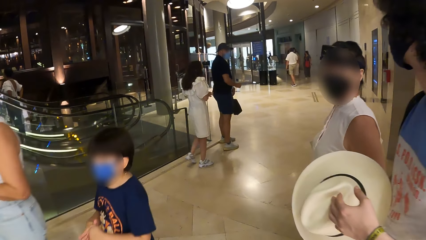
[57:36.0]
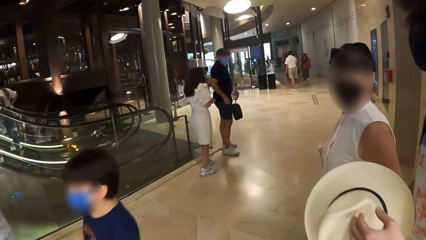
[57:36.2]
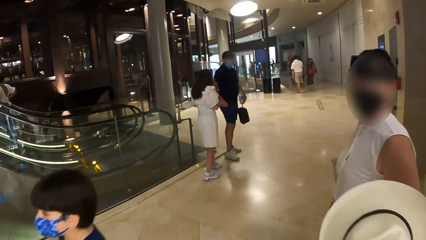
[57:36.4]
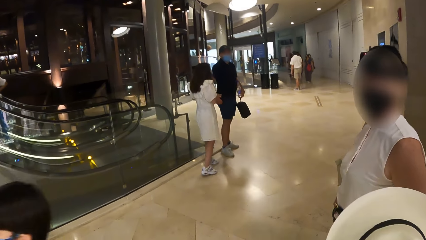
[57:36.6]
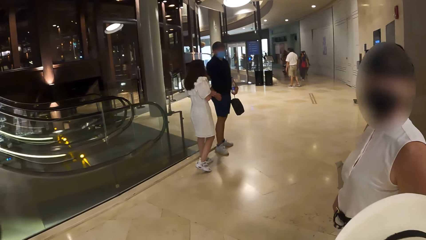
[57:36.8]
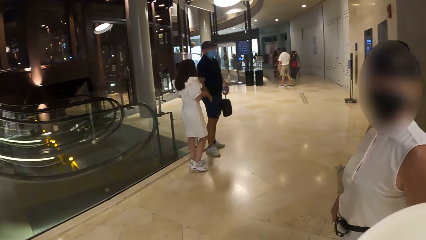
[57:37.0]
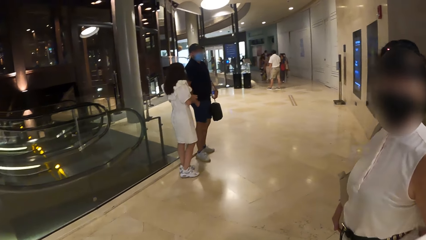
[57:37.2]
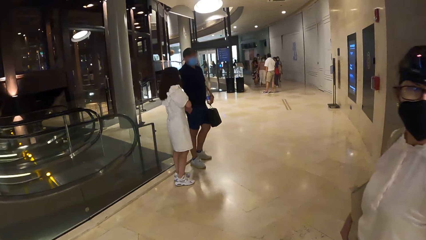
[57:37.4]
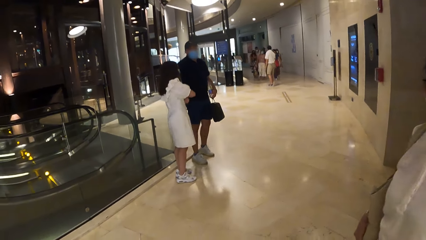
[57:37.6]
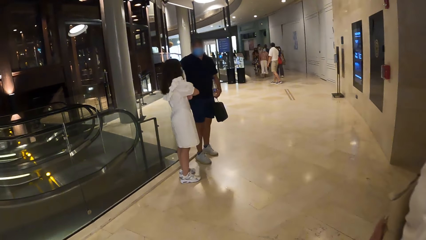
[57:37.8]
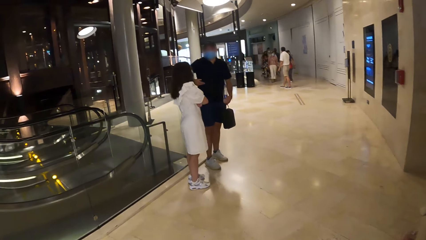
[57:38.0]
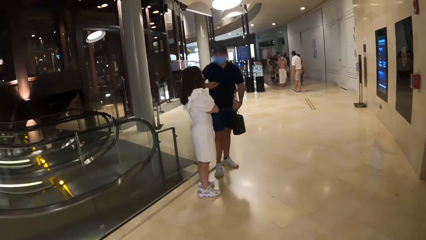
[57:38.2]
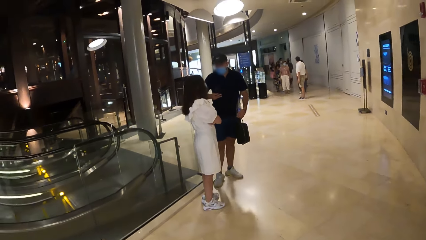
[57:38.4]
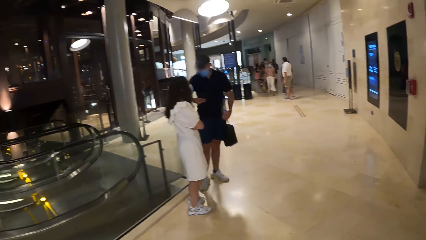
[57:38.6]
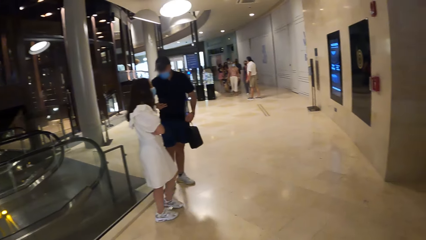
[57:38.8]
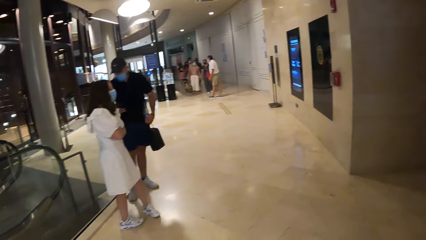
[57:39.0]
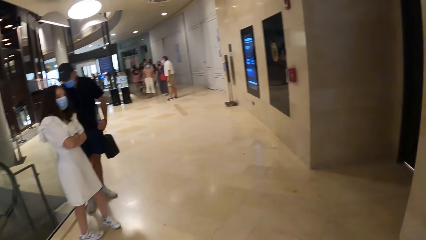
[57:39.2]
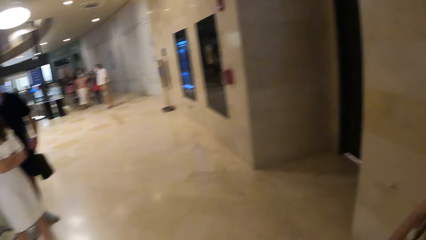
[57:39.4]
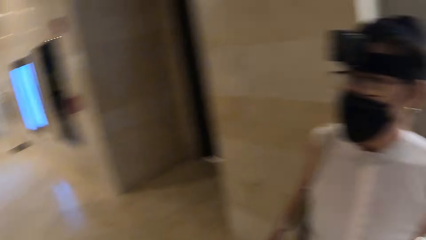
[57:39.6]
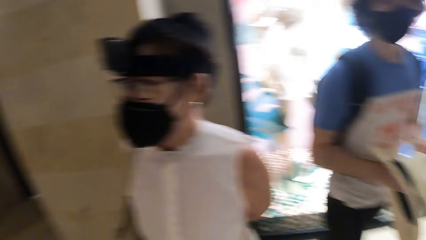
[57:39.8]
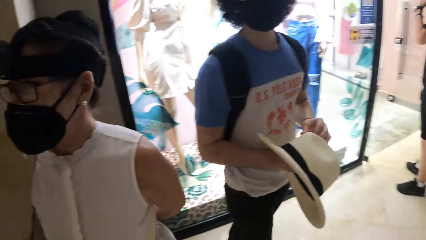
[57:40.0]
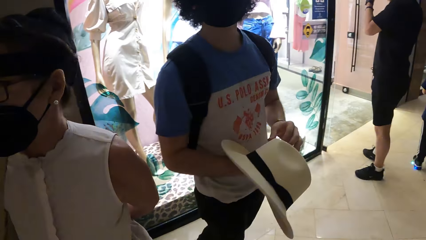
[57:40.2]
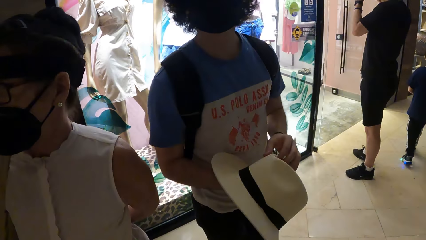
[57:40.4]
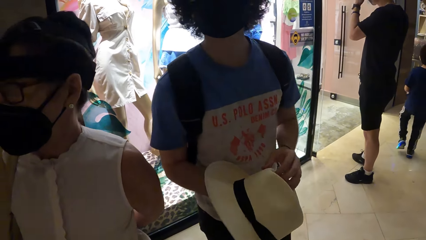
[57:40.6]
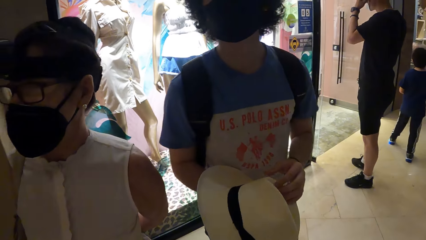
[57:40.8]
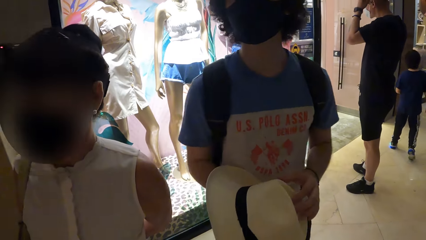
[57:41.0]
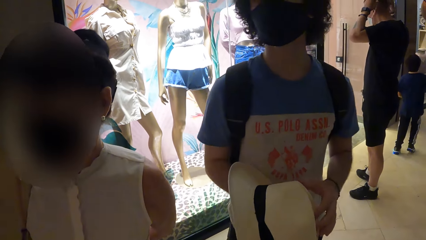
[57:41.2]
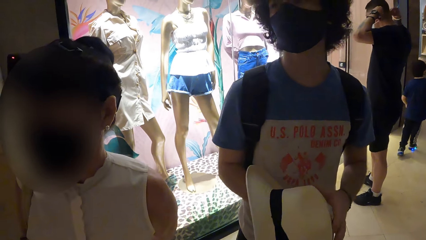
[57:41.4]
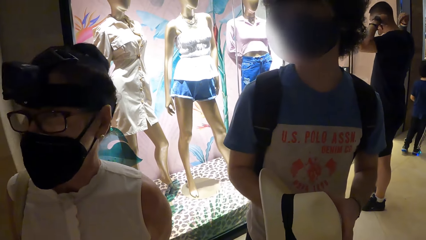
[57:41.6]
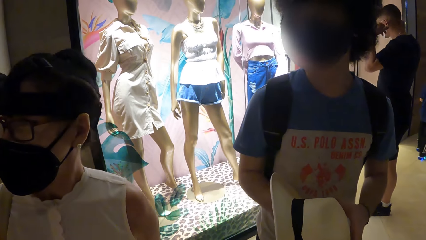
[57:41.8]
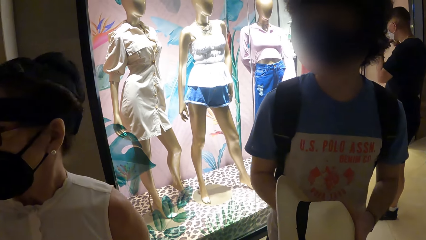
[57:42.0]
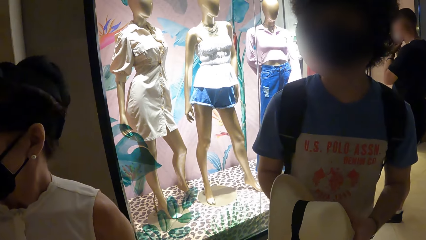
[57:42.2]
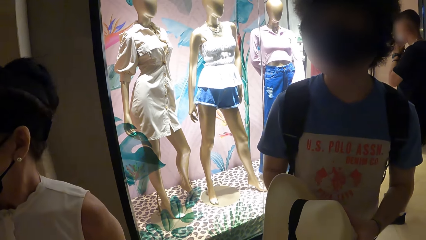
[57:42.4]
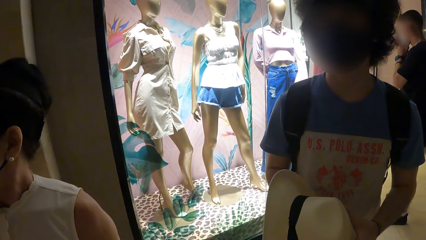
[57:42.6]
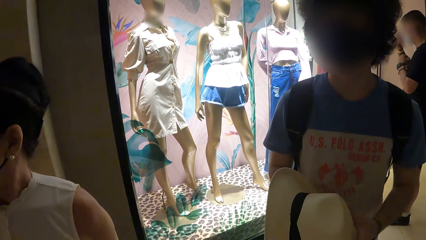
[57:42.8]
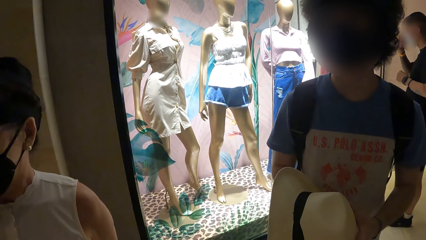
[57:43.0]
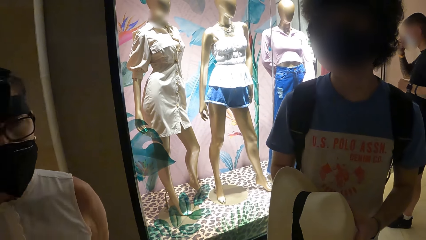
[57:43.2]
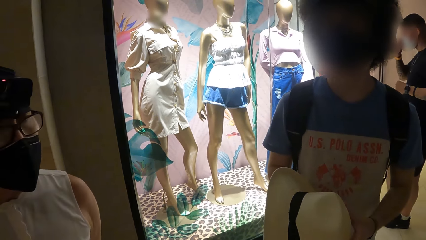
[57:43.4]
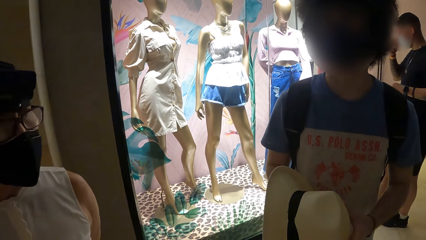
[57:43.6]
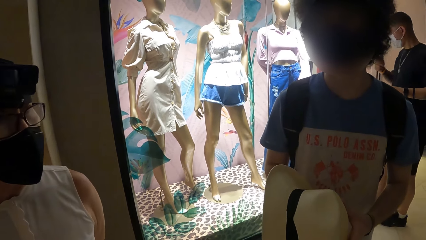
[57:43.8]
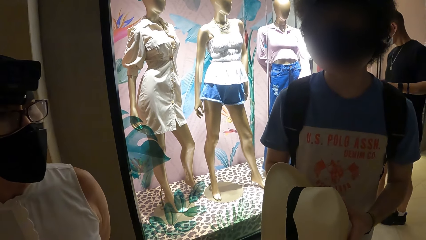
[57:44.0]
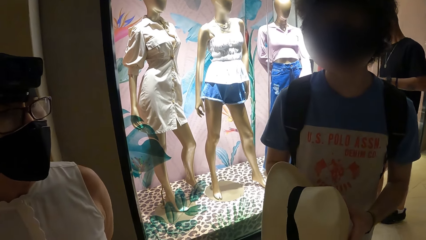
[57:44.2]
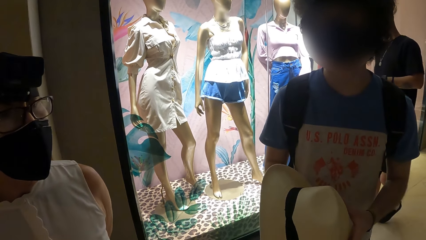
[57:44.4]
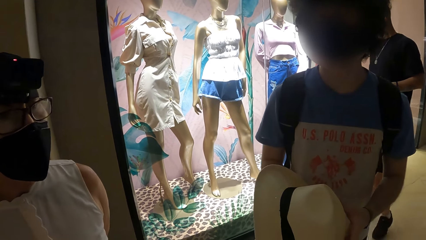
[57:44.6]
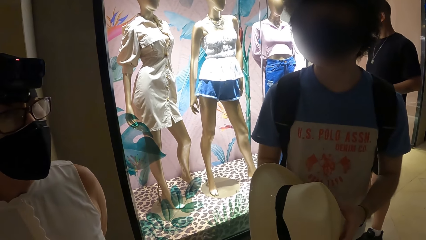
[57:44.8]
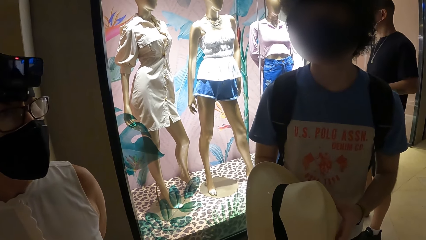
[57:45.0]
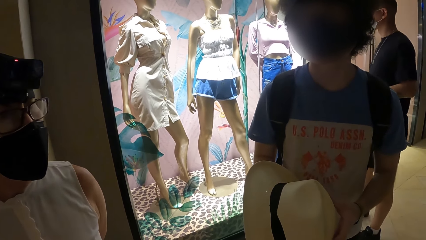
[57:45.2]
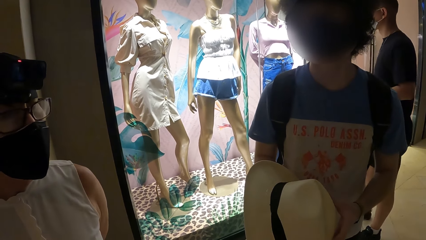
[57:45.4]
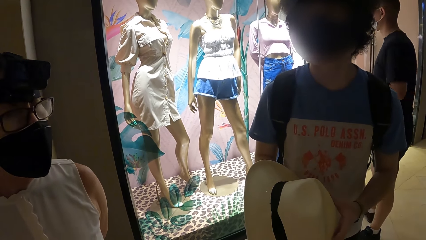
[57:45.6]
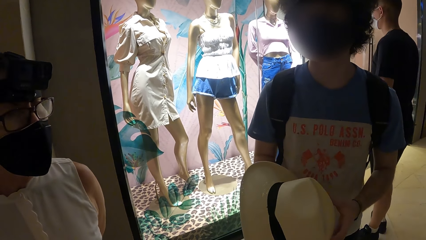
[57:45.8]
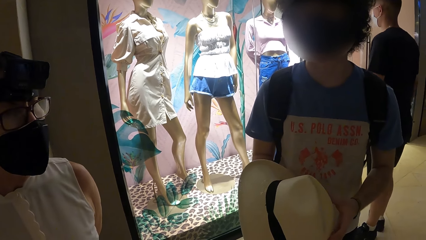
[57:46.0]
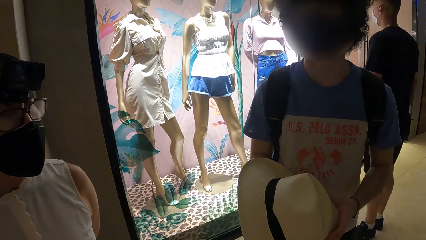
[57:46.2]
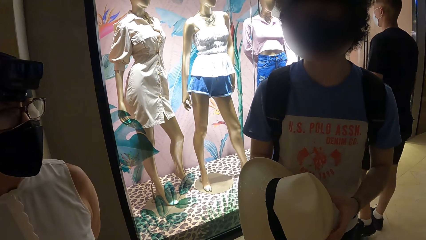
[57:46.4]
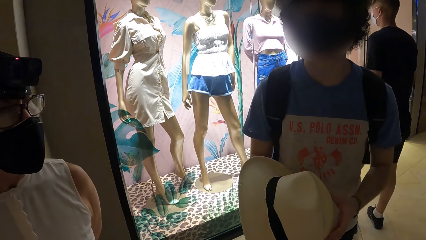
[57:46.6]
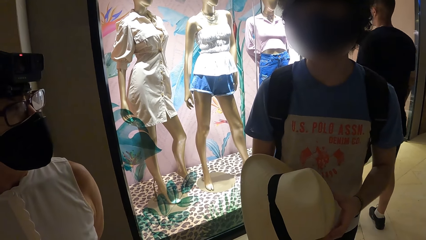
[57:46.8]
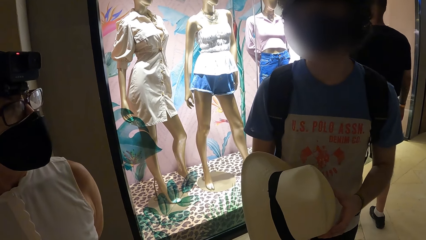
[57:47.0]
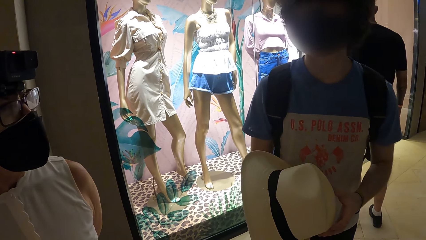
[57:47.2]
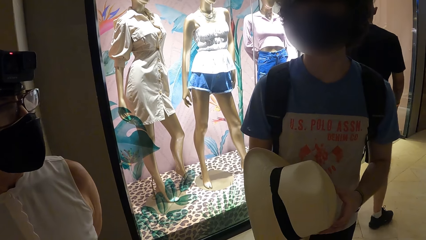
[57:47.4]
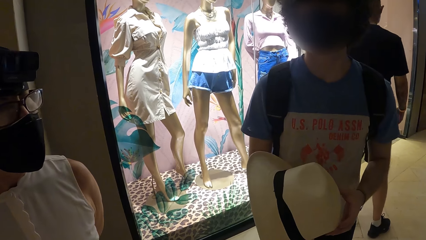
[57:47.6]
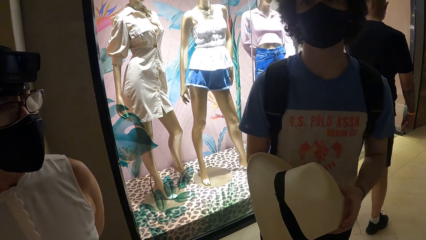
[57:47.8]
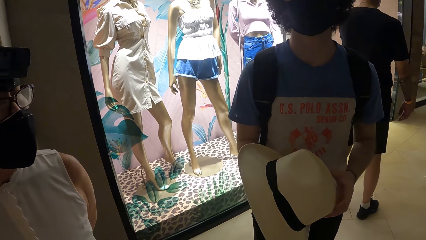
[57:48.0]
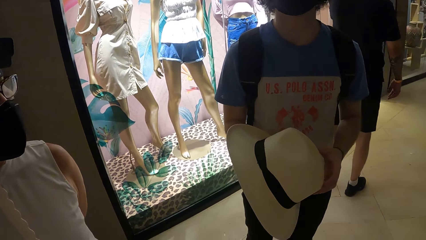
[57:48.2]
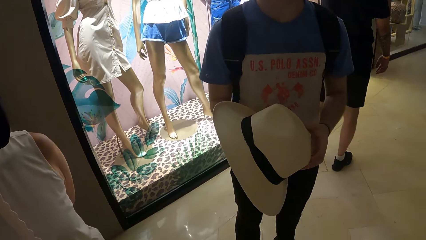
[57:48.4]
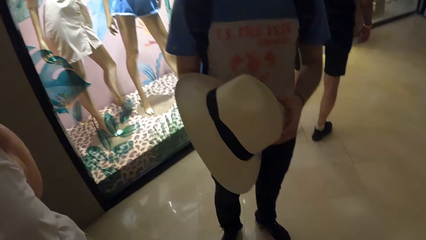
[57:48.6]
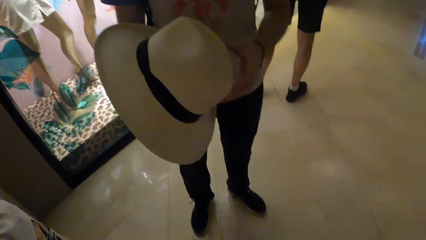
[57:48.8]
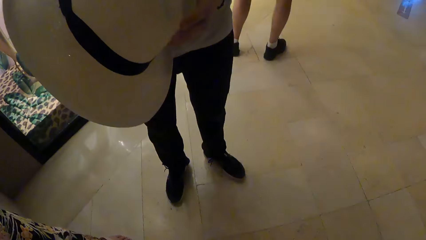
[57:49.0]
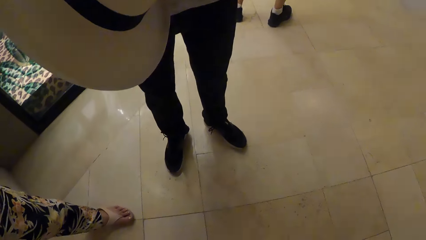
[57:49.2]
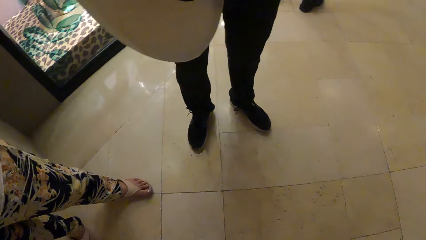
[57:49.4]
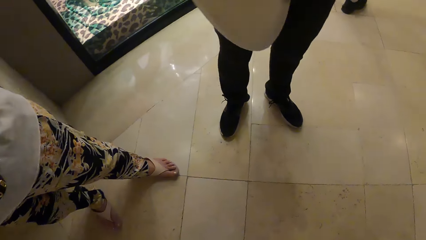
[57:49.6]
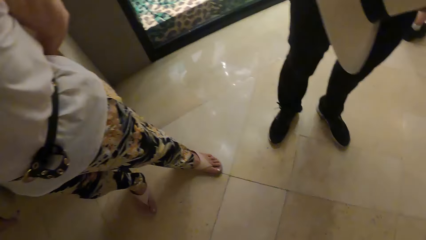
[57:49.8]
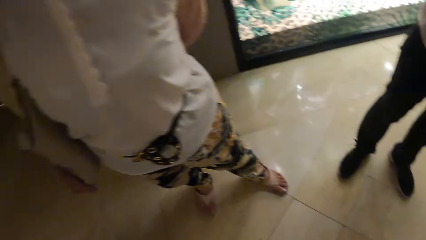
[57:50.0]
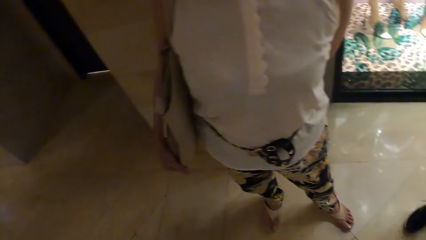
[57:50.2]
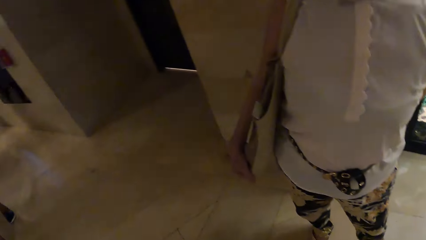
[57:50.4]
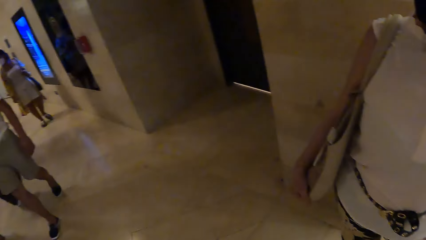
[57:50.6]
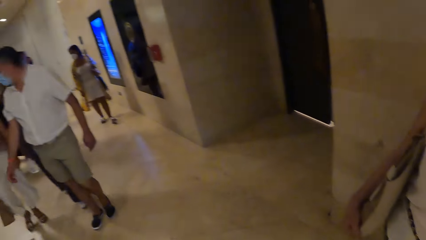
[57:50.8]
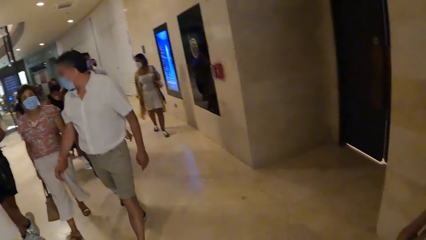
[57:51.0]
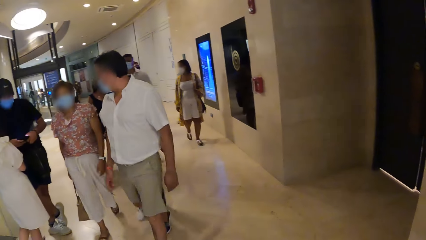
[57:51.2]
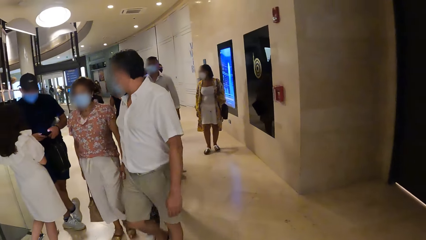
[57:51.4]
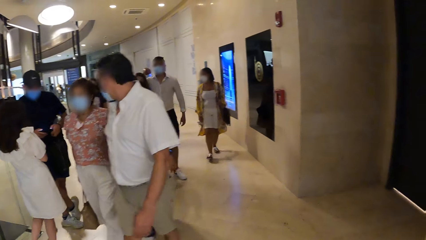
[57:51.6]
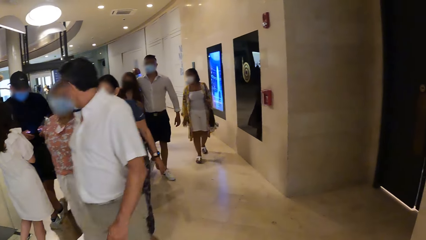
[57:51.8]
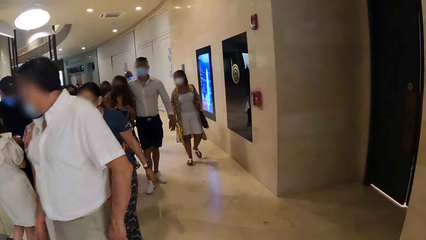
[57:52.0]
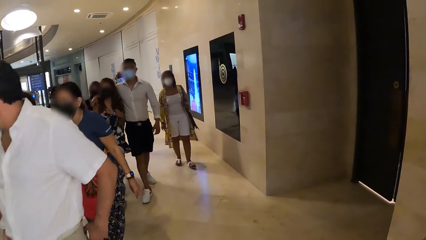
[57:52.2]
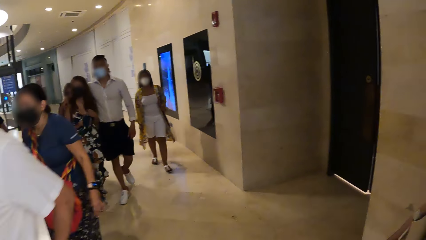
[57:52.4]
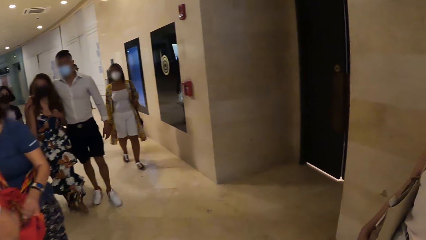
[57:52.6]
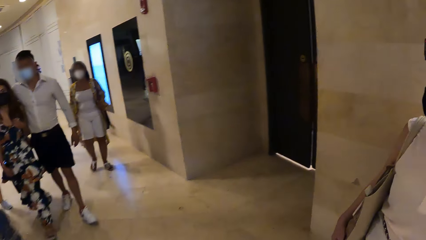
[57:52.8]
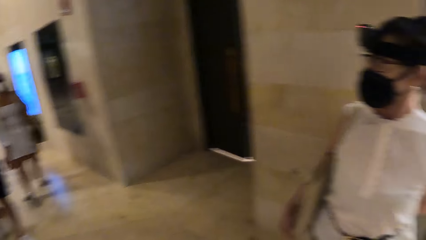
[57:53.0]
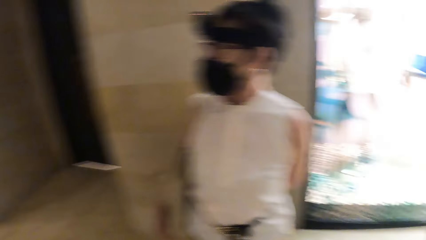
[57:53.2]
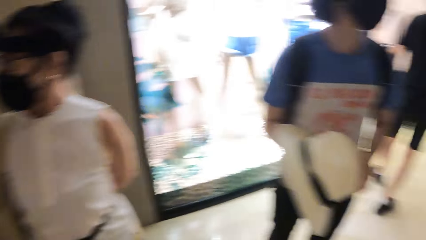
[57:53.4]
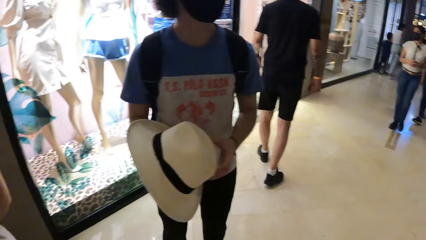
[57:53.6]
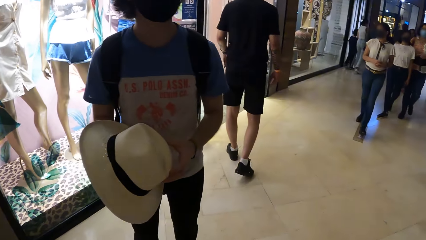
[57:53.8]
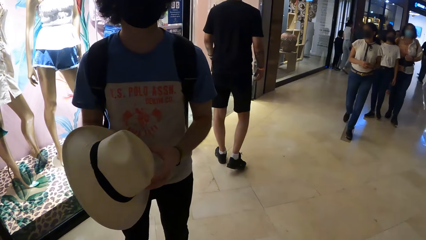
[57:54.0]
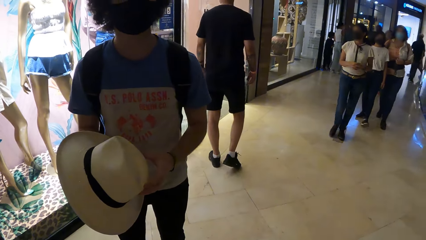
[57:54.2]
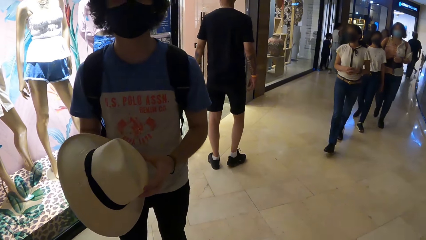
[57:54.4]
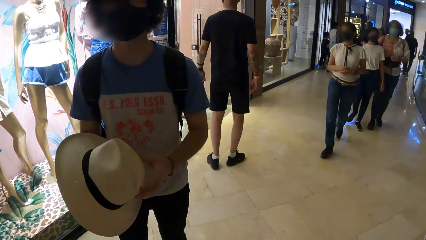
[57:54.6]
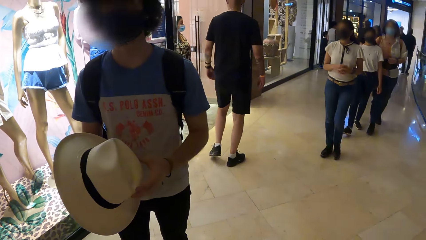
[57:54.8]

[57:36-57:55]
The camera wearer walks inside the mall. A man holds the hat with both hands. The camera wearer converses with the man. They look around the mall.
